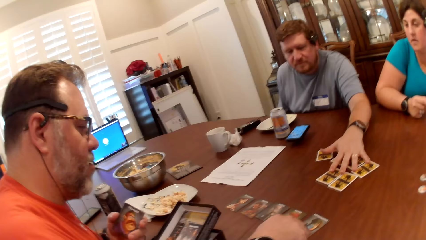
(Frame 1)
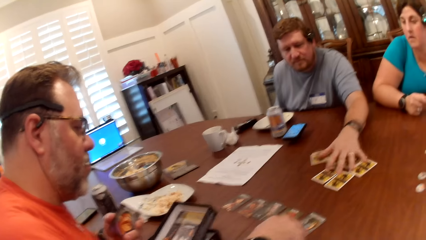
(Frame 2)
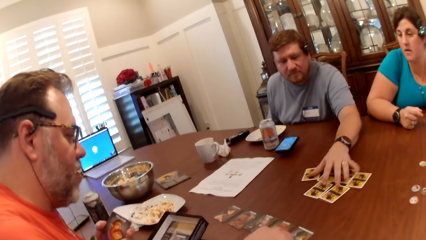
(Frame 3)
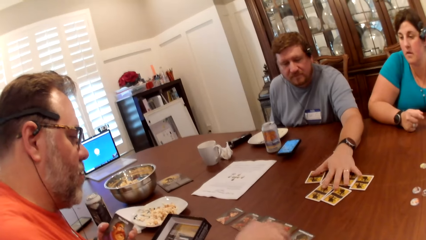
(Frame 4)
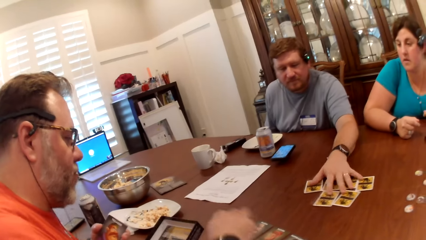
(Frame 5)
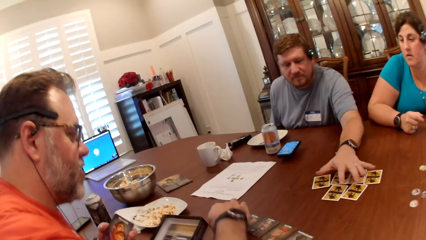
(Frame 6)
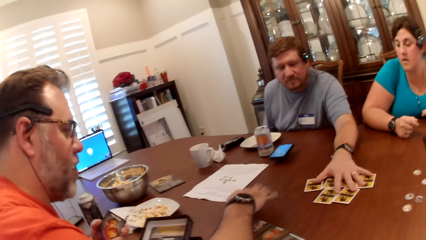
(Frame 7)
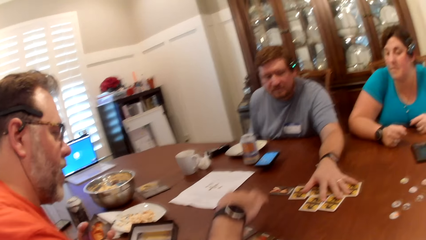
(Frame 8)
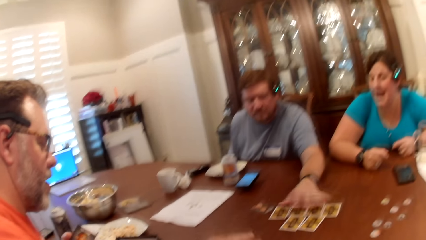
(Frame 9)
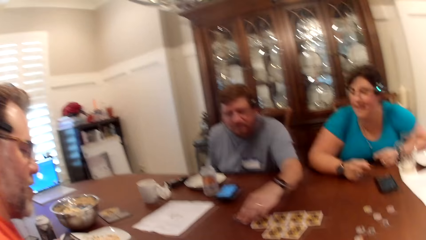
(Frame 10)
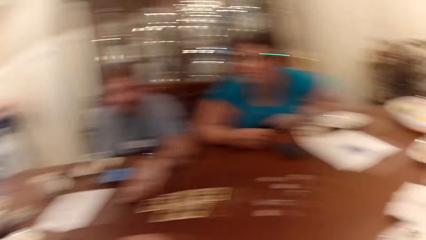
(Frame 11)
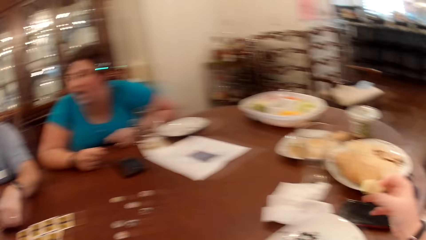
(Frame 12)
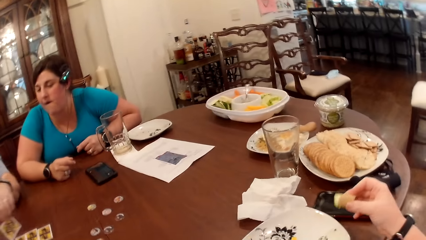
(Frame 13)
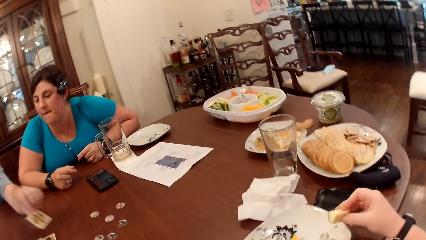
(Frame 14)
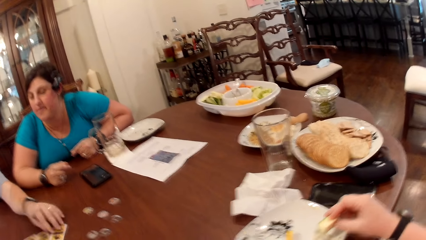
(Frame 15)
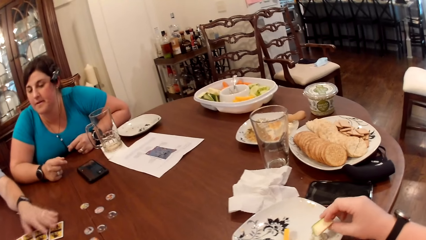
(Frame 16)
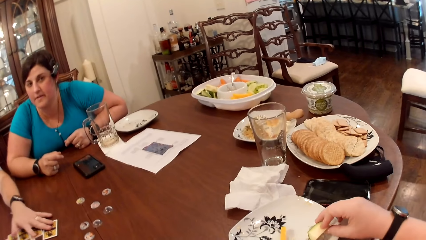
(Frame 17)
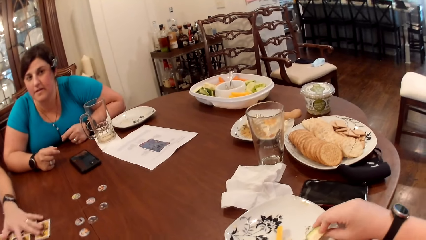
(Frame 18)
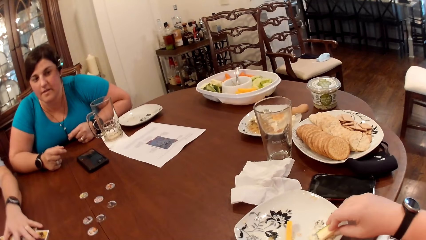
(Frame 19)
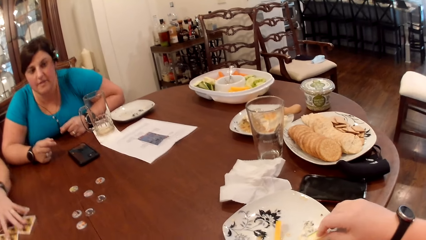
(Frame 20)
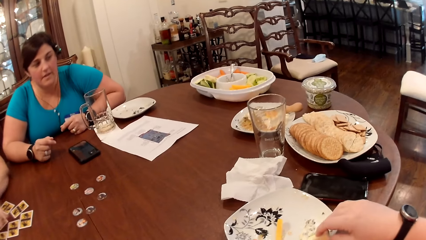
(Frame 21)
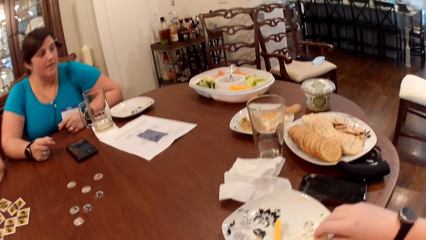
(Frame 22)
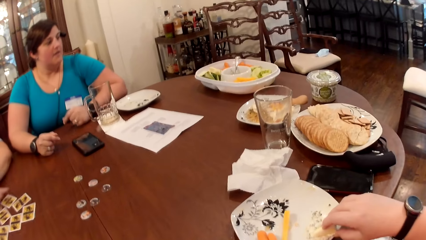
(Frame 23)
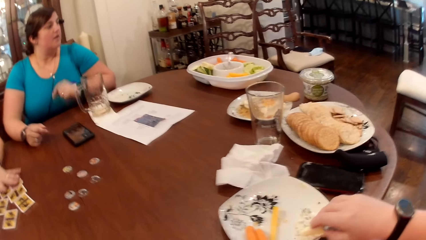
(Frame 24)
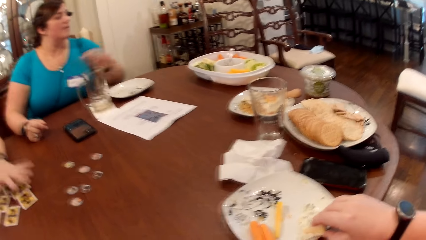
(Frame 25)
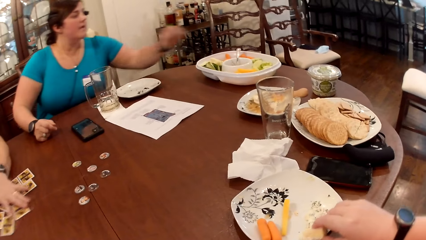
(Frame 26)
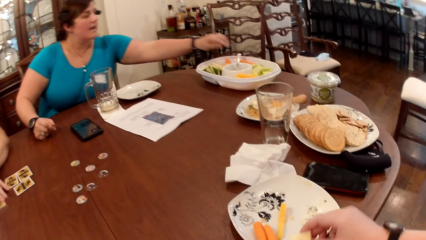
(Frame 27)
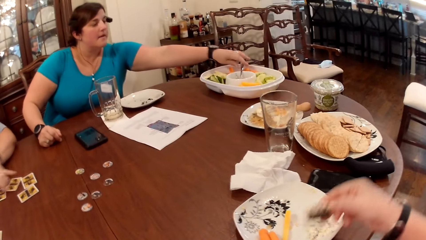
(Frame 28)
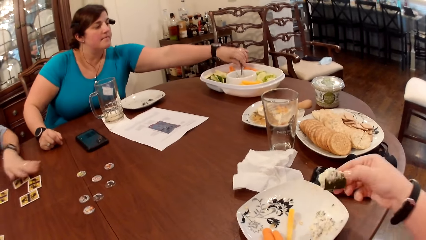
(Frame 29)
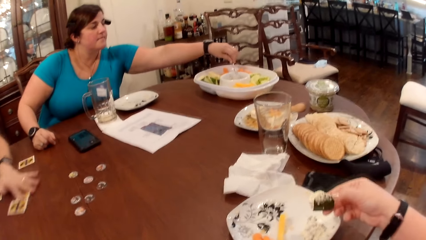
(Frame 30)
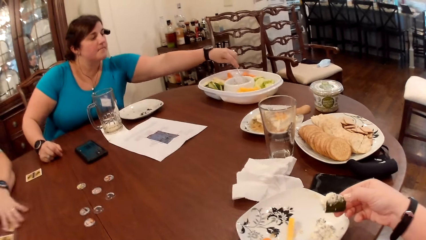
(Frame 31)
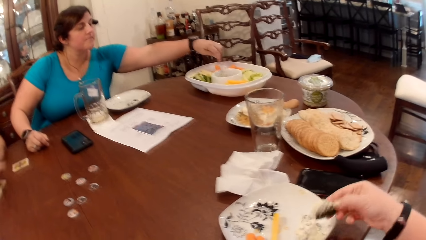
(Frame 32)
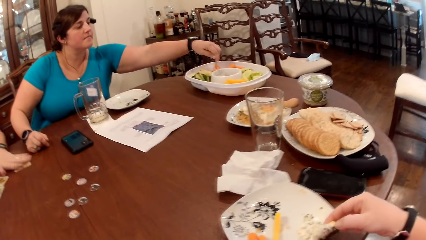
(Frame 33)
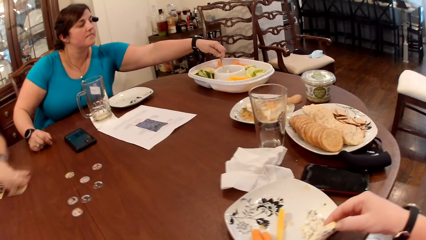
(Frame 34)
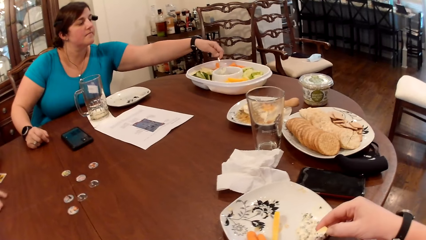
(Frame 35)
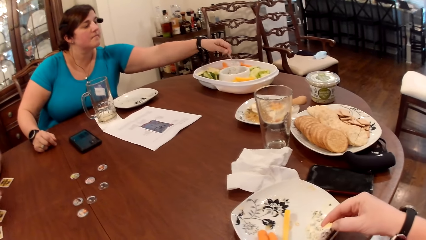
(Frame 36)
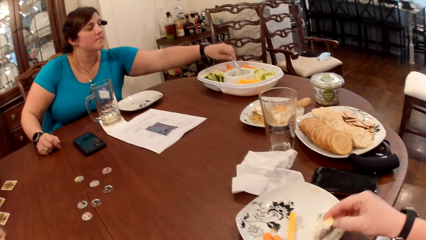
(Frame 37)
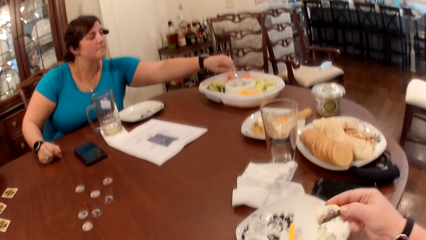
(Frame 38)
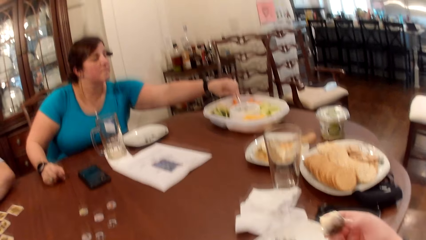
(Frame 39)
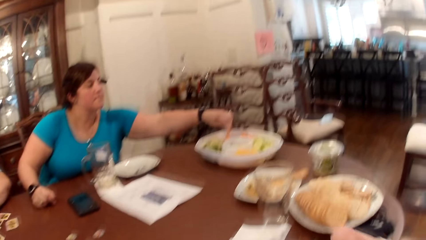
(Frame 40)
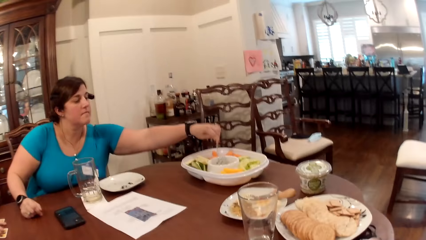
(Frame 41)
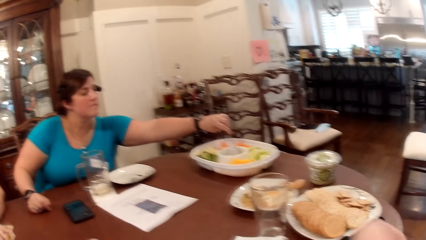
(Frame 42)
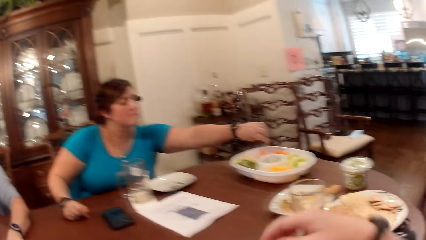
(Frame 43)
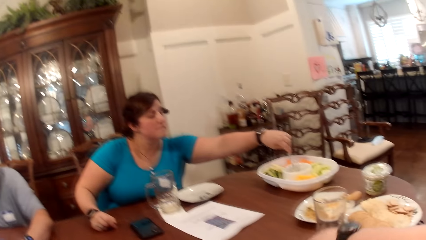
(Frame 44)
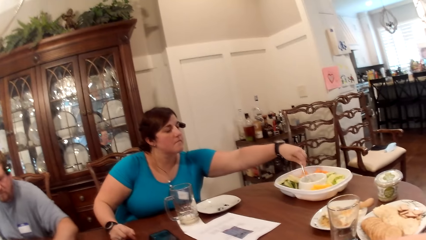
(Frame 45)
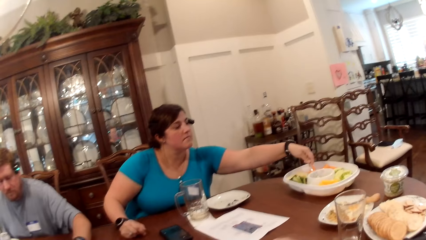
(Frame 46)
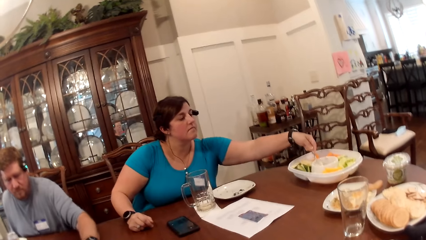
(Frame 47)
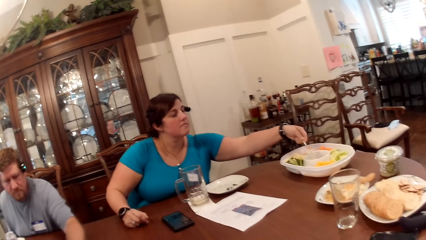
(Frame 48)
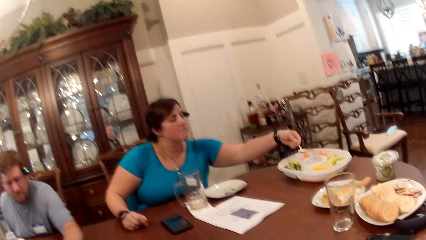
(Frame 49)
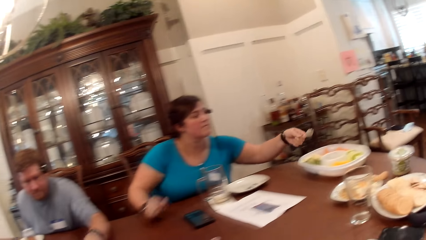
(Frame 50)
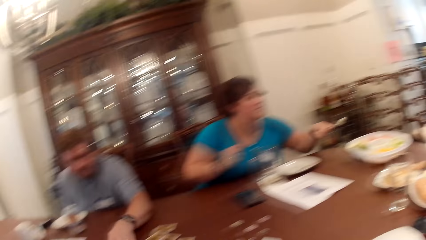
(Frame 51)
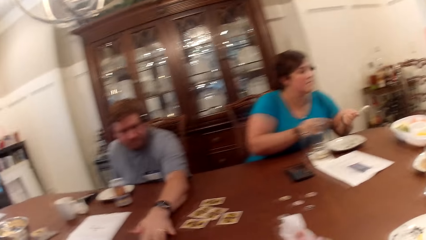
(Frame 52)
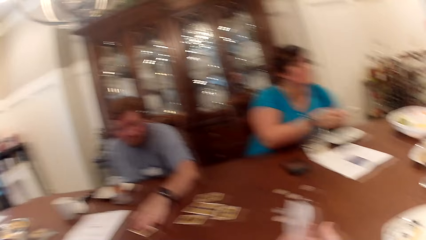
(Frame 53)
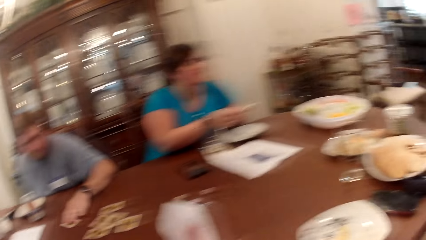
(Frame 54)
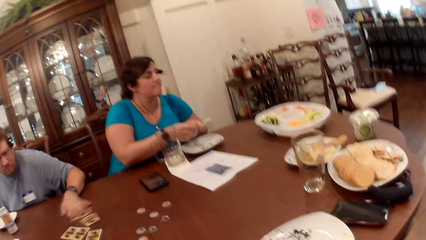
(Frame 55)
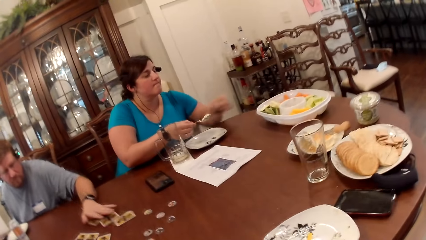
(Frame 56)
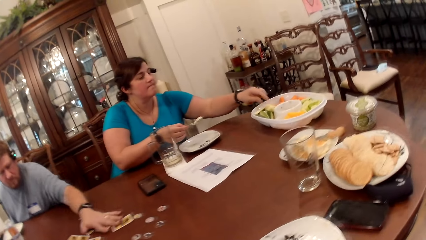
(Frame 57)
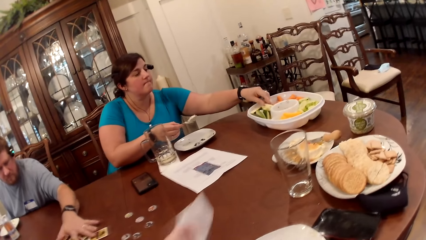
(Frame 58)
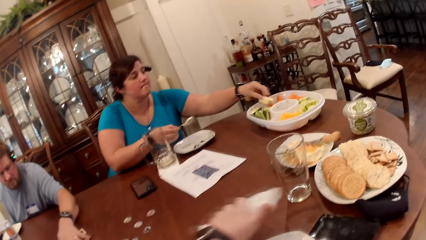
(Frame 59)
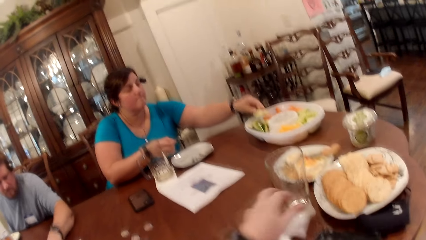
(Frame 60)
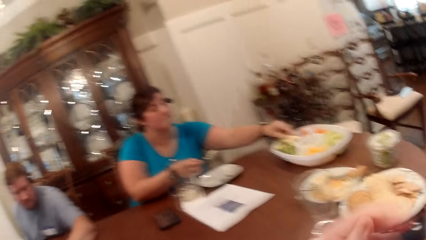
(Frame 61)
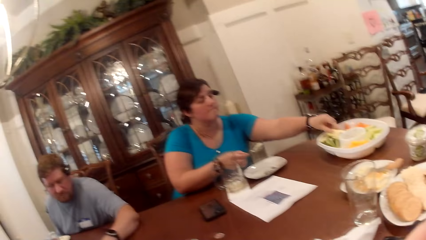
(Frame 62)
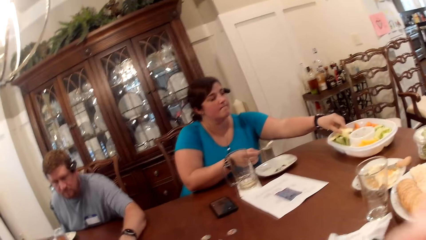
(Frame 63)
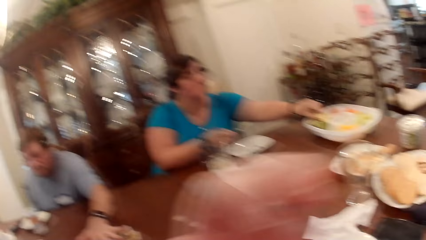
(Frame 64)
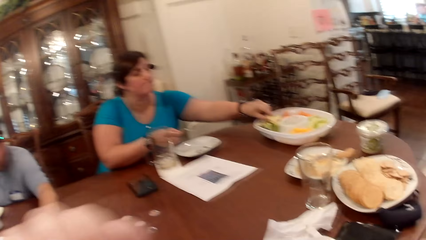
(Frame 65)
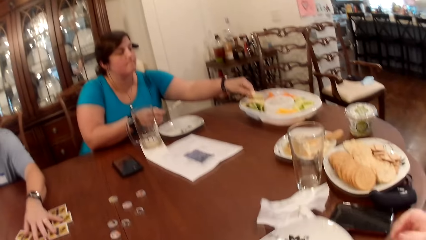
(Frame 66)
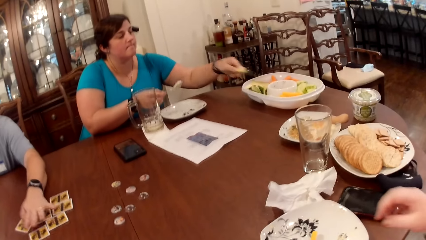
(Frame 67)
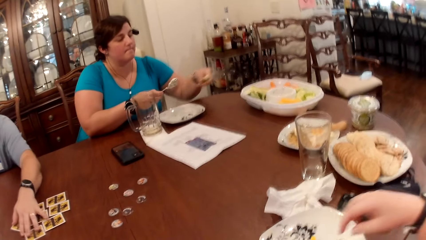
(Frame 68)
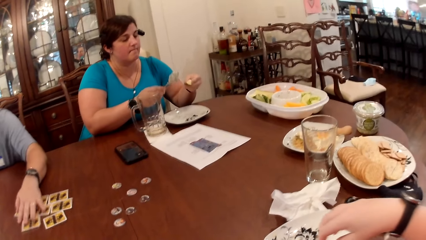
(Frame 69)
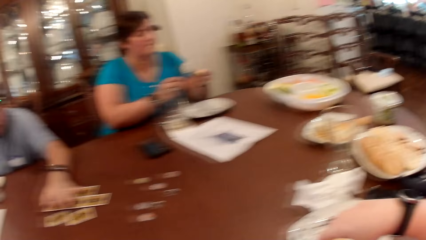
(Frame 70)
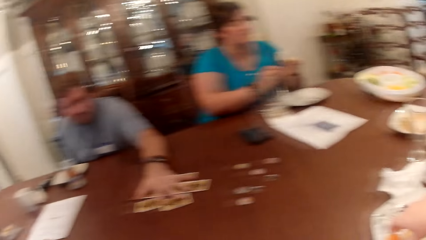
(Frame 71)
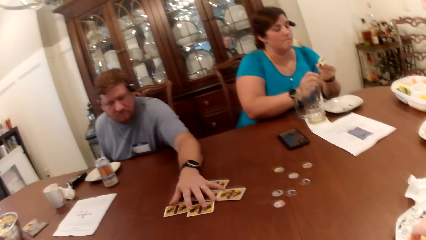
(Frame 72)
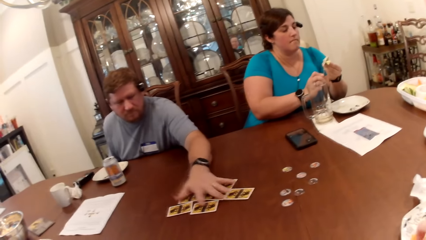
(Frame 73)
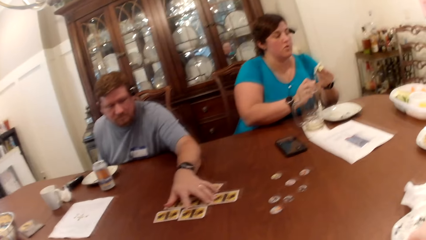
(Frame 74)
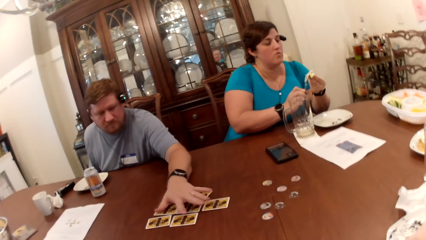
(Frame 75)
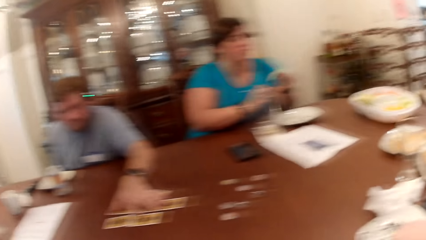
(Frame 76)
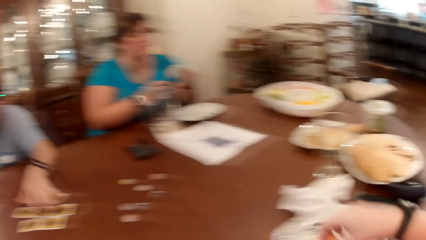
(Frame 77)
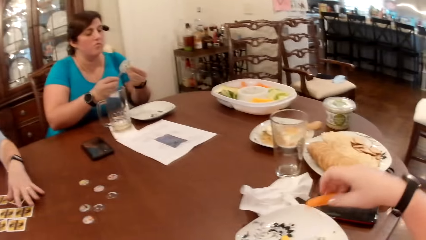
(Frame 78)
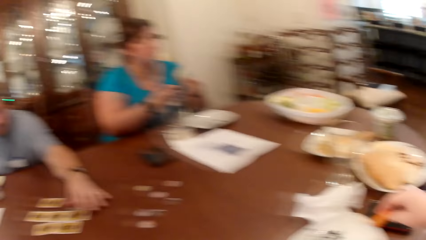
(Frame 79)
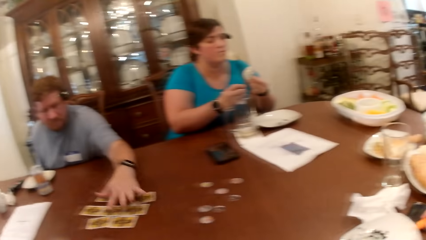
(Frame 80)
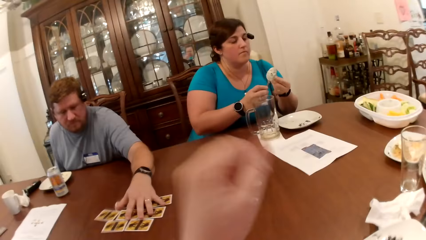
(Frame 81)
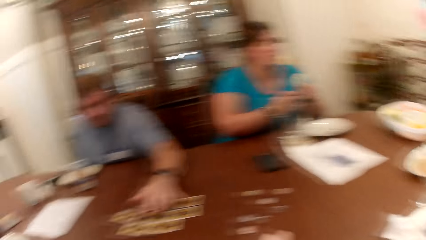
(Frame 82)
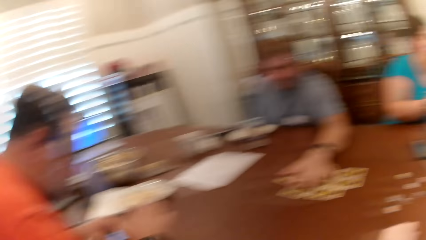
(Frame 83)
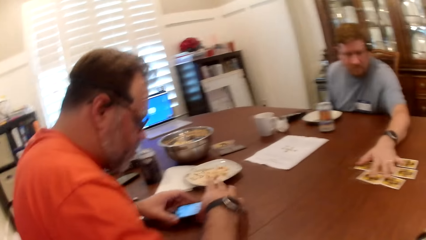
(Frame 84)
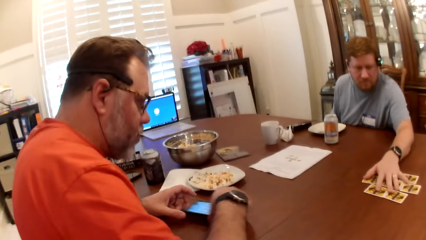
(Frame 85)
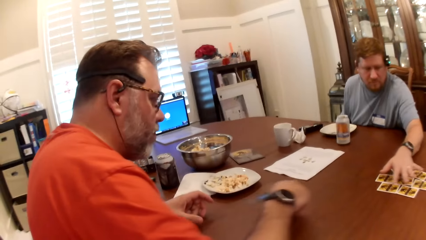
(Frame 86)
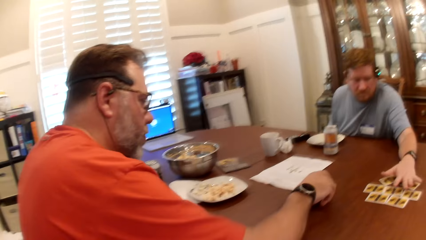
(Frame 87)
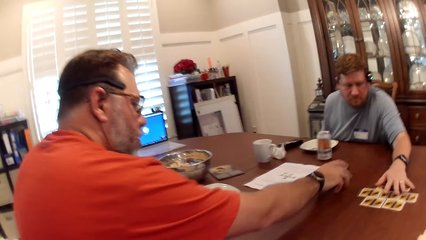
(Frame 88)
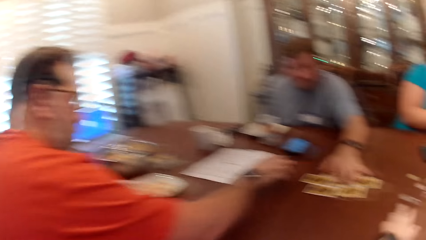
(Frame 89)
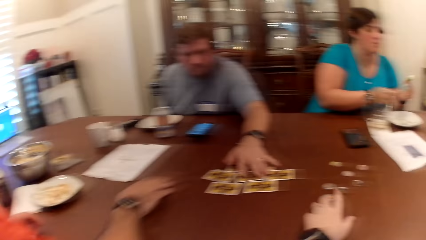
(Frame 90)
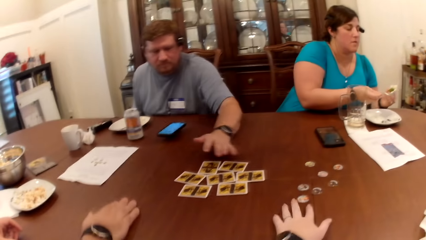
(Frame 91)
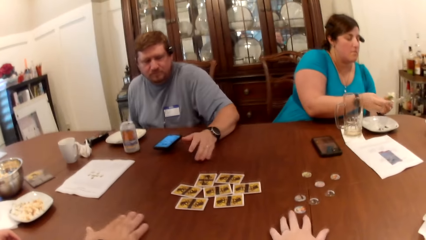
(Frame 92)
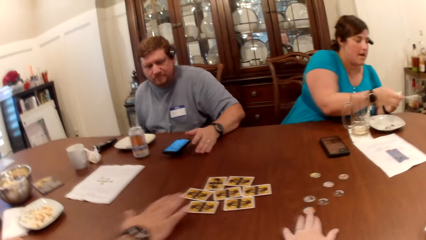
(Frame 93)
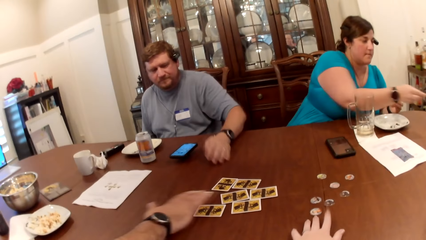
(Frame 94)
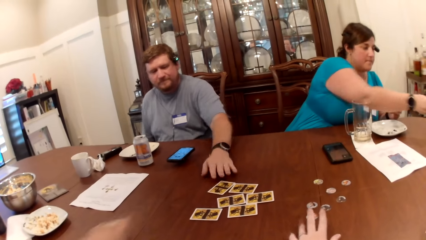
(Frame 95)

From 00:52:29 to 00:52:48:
A man passes a card on the table with his right hand. The camera wearer converses with the man, another man and a woman. They take some cream on the plate on the table with a cucumber in their right hand. They eat the snack. The other man arranges the cards on the table together with his left hand. The woman takes some salad cream from the food tray with a spoon in her left hand. The camera wearer cleans their hands with the serviette. The woman passes the spoon from her left hand to her right hand. The woman takes a cucumber from the food tray with her left hand. The camera wearer drops the serviette in their left hand on the table. They look around. They take a pawpaw from the plate on the table. The woman takes some cream from the spoon in her right hand with the cucumber in her left hand. The first man passes the phone in his right hand on the table to the other man.
